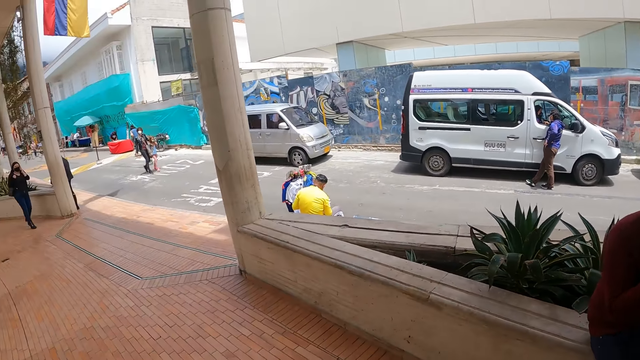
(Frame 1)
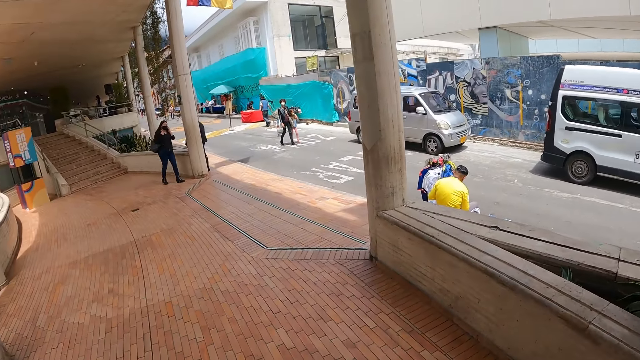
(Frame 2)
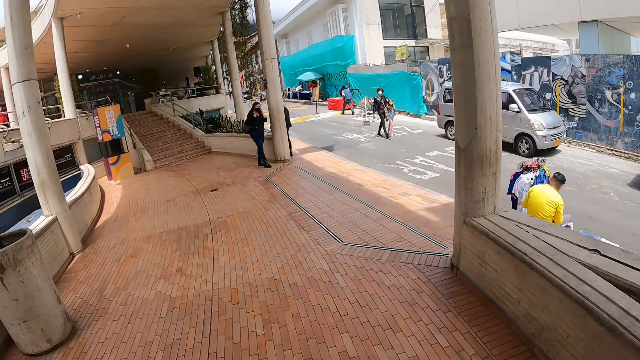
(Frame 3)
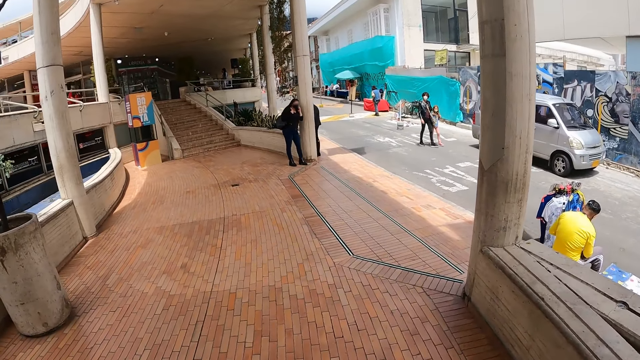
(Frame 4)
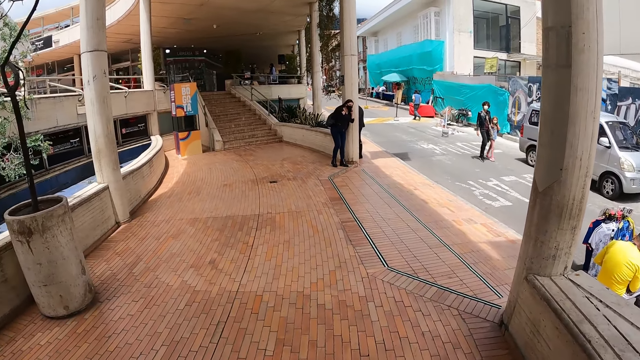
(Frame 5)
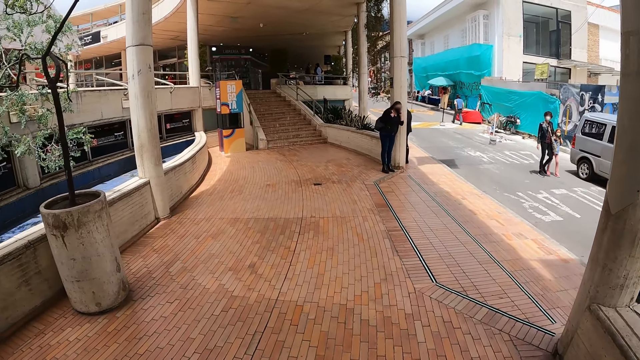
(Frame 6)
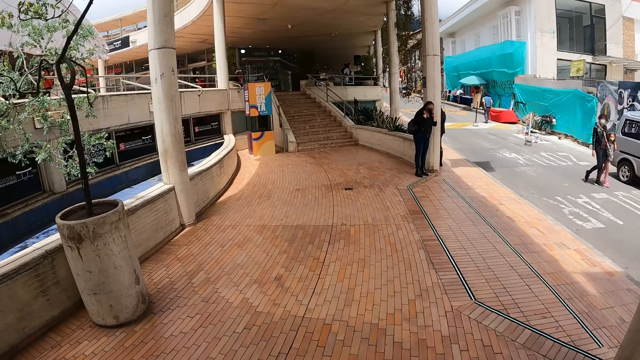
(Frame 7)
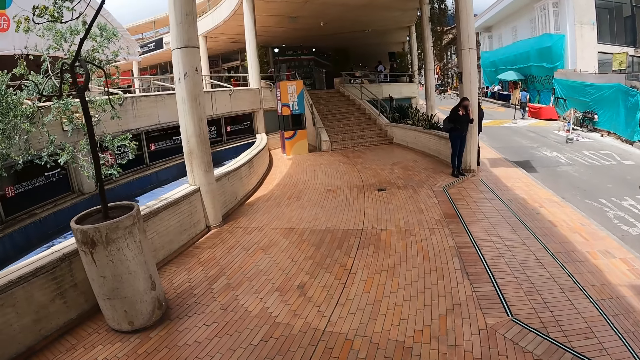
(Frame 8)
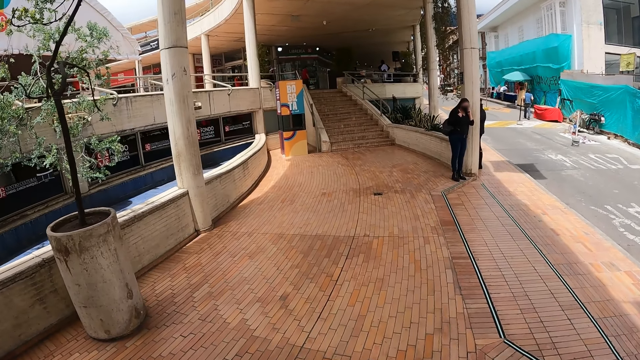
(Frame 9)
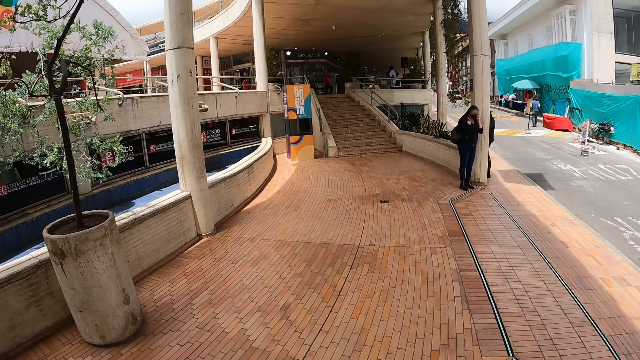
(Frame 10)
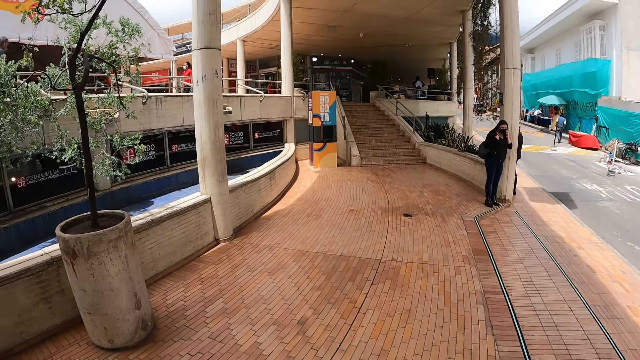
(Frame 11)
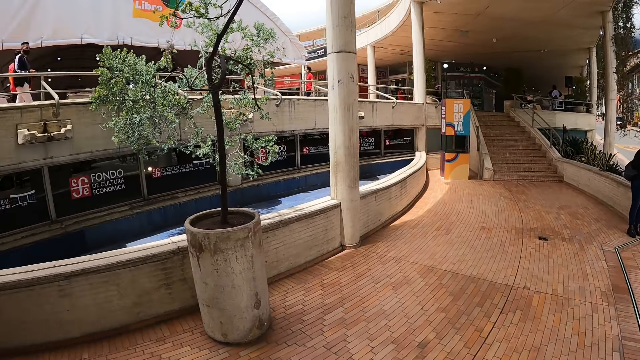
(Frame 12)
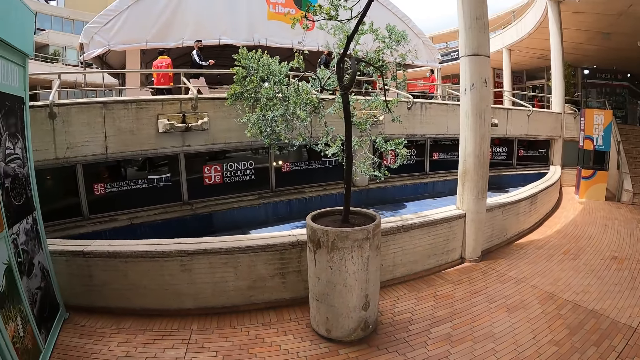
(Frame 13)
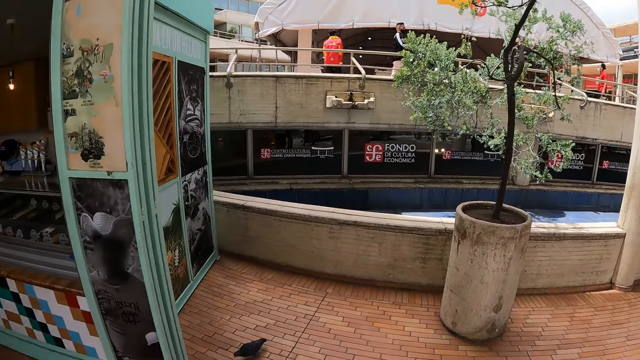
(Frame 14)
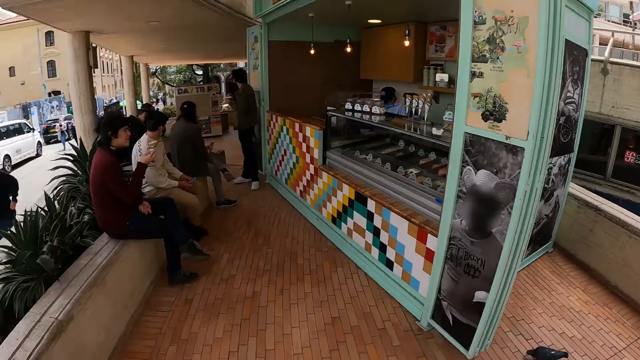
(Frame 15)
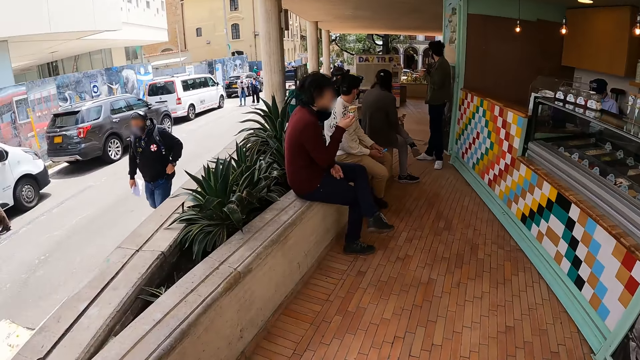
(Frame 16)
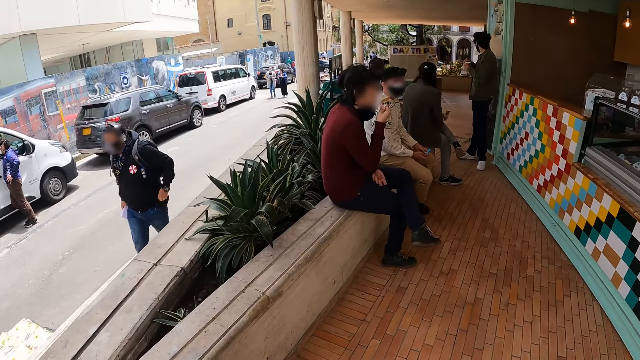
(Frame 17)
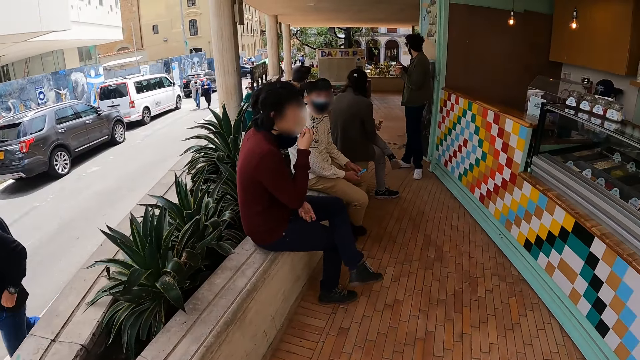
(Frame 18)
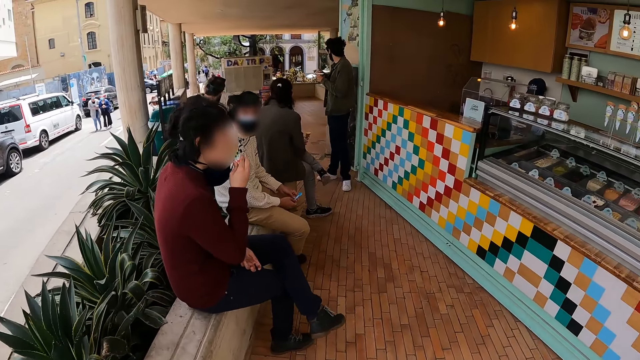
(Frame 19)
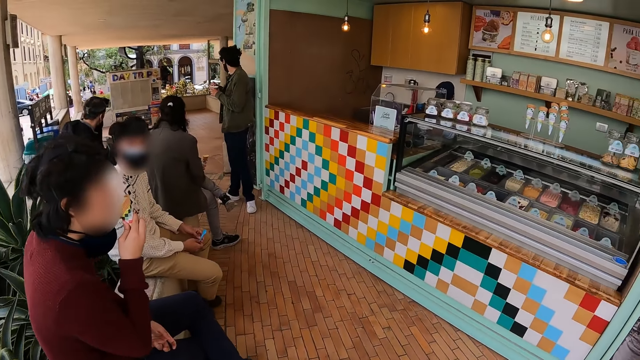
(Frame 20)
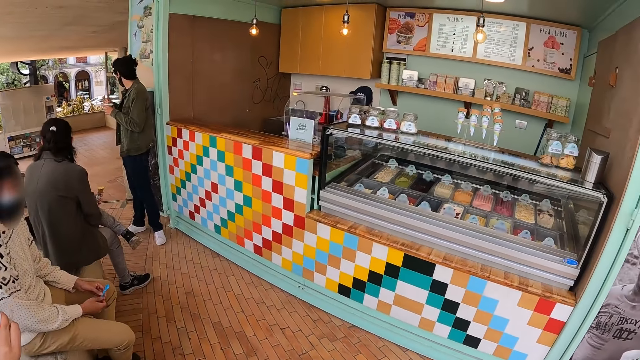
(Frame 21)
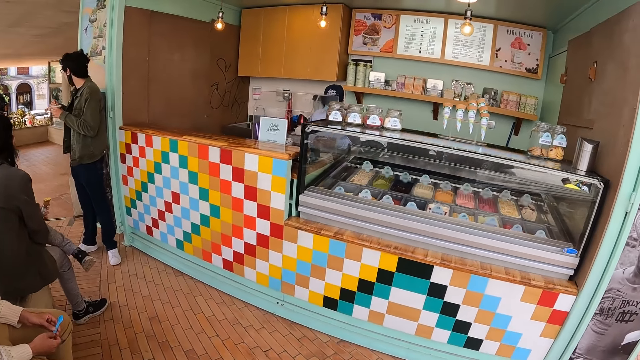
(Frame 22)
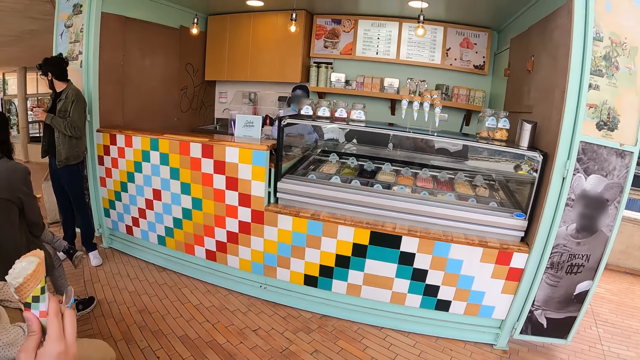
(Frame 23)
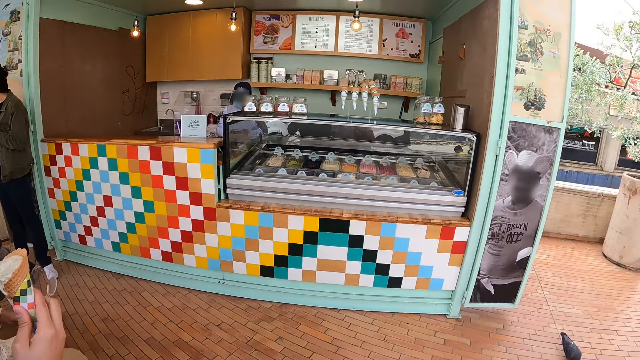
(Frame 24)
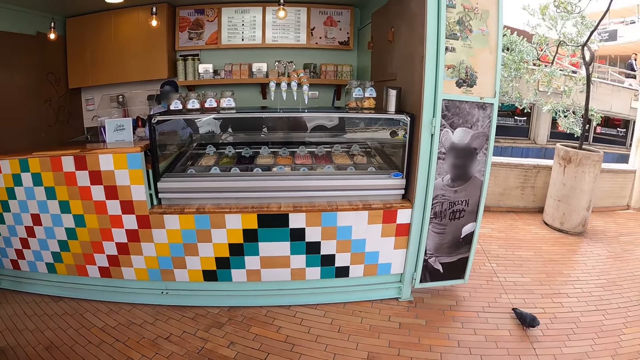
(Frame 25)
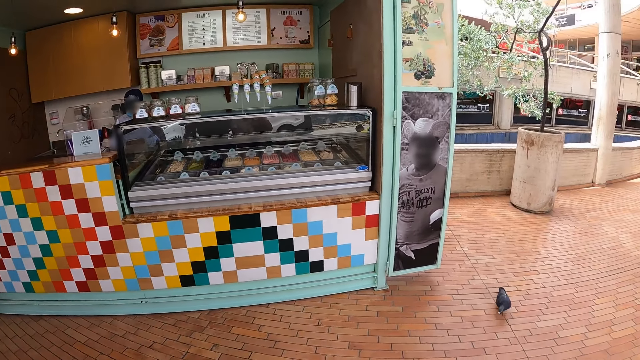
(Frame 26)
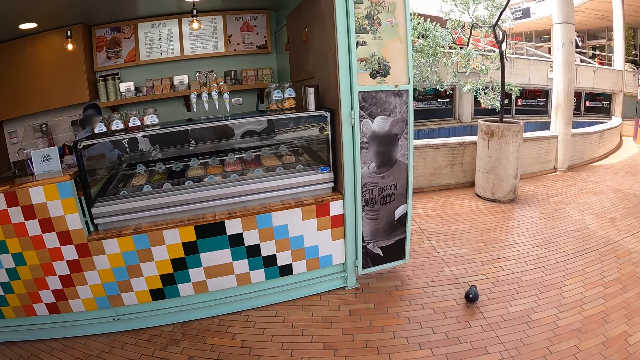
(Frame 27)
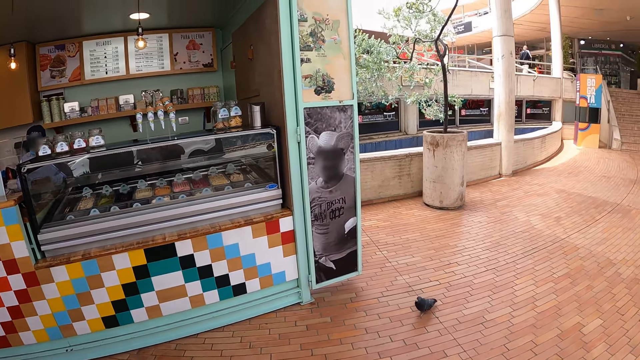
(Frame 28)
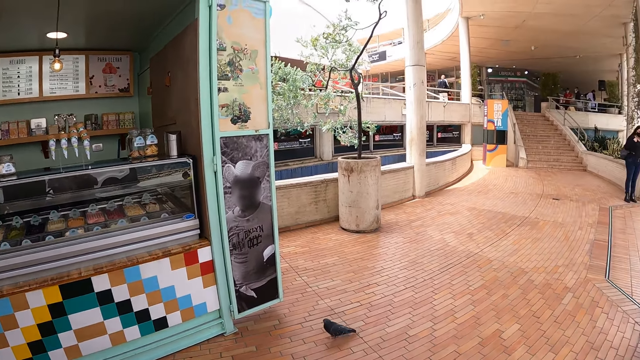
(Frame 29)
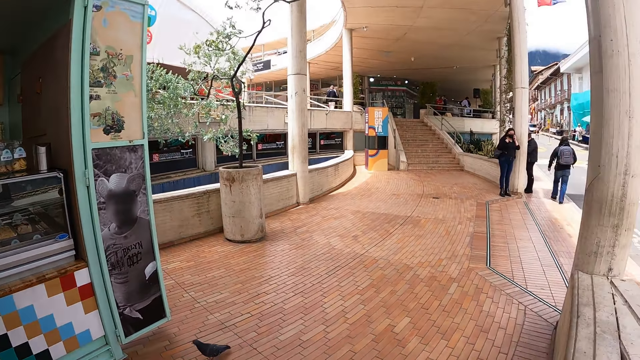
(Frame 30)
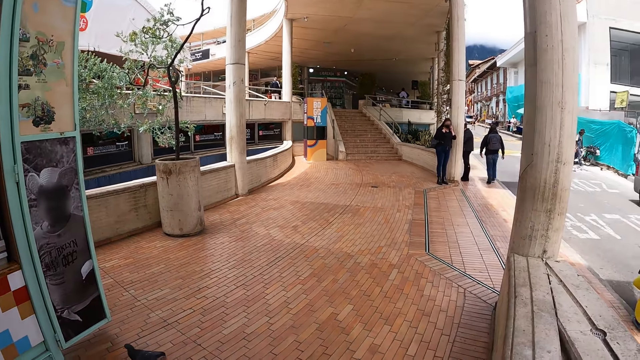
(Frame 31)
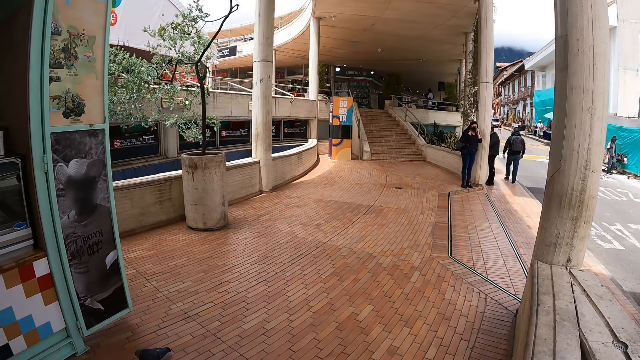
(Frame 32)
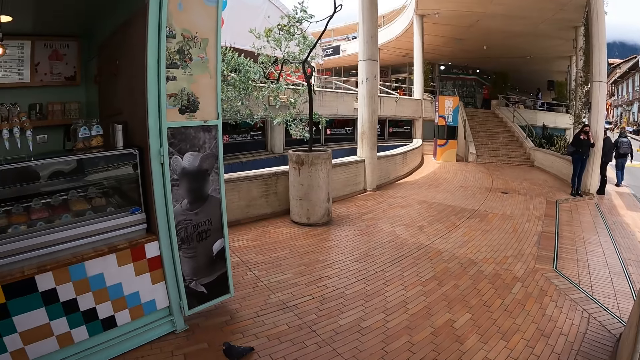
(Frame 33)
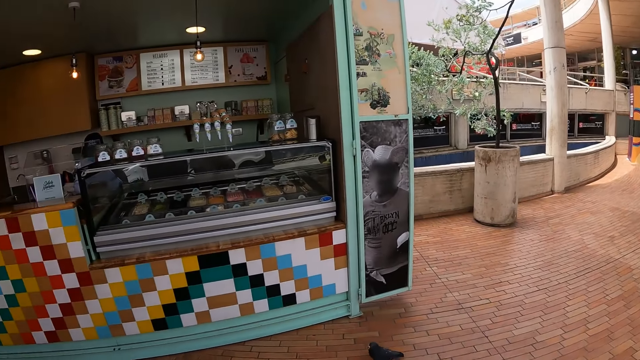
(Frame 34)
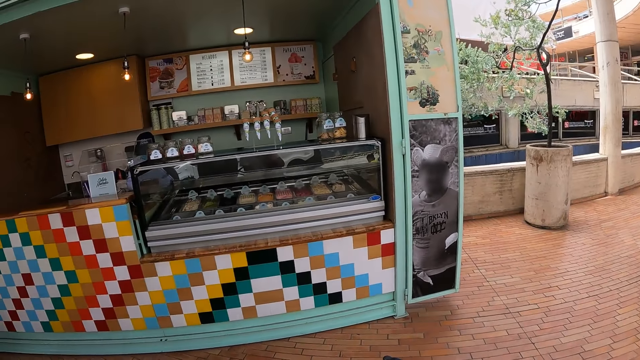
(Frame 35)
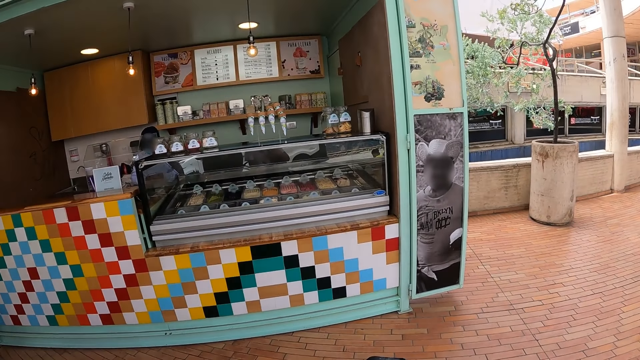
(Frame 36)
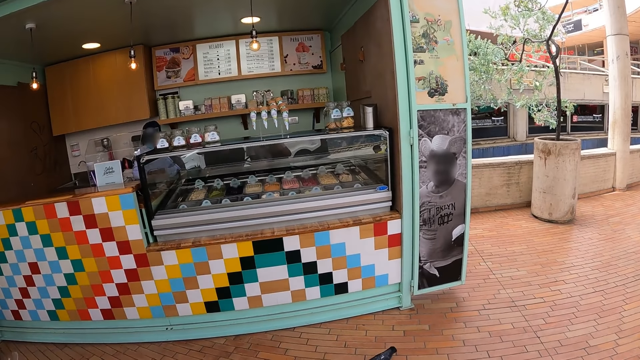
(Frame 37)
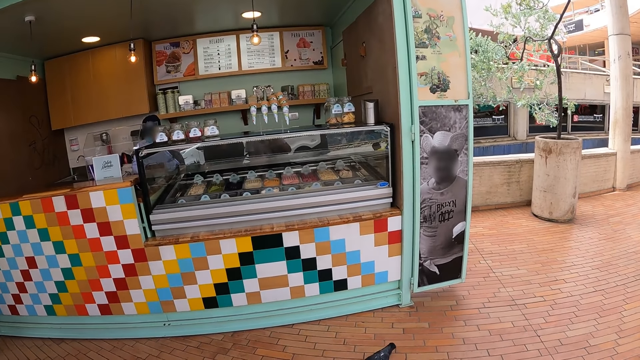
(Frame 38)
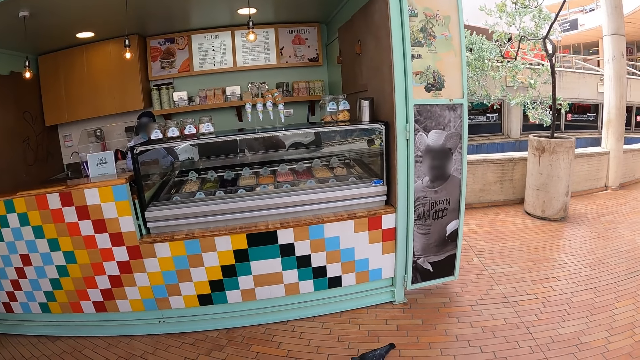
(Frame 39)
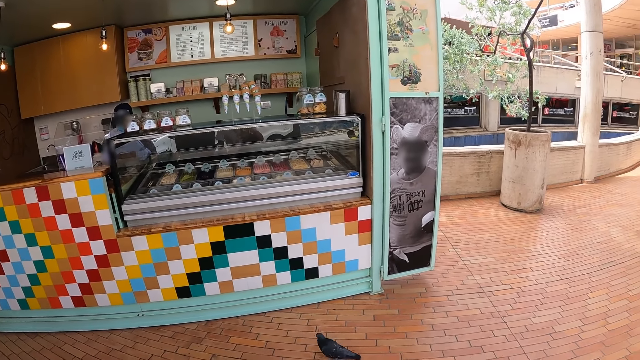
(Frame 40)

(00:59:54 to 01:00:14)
The camera wearer looks around. They walk on a pavement. They sit outside a stall. They look around.
